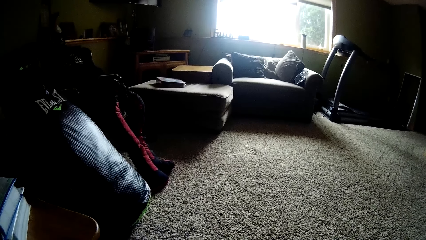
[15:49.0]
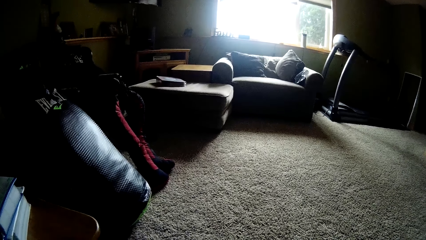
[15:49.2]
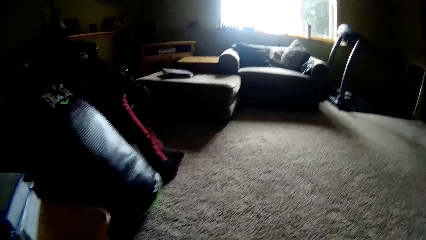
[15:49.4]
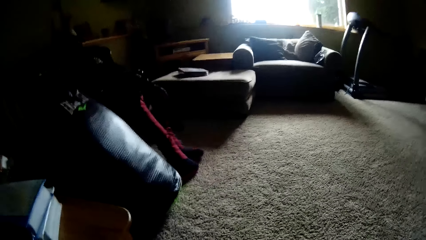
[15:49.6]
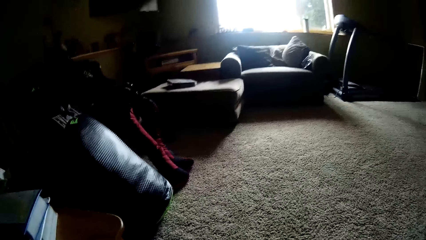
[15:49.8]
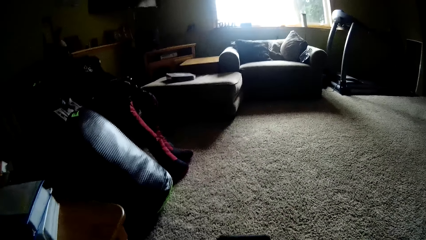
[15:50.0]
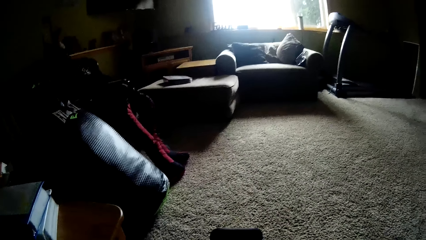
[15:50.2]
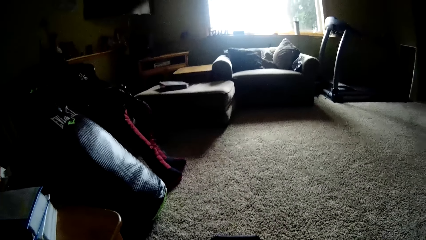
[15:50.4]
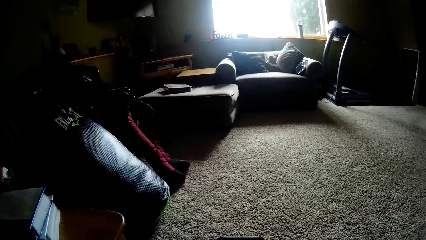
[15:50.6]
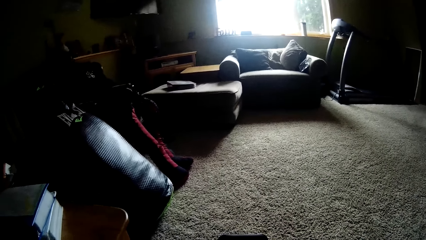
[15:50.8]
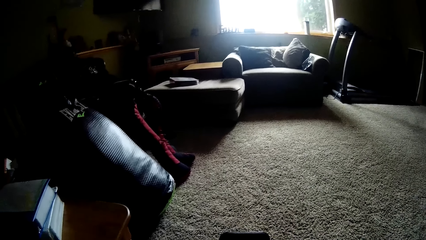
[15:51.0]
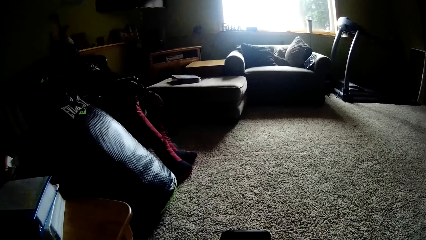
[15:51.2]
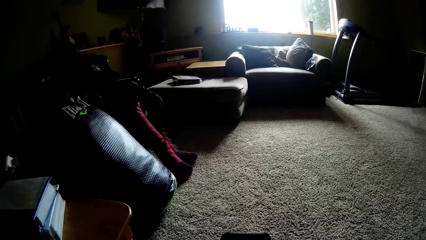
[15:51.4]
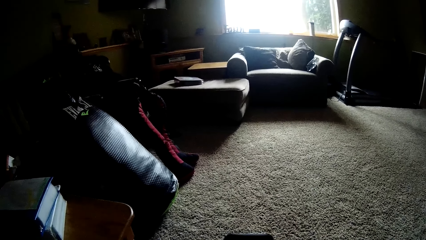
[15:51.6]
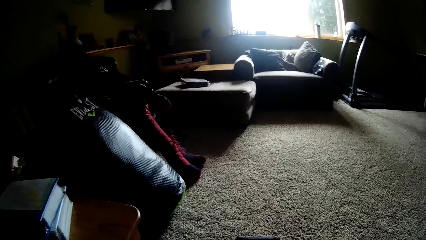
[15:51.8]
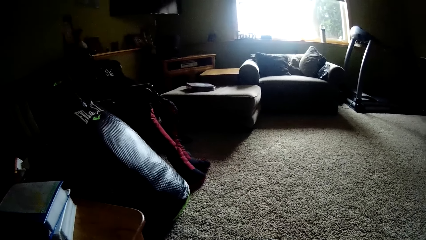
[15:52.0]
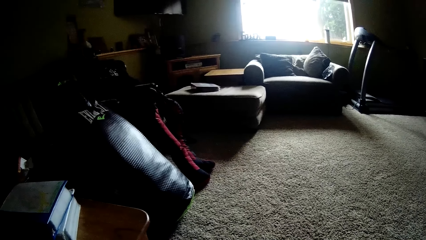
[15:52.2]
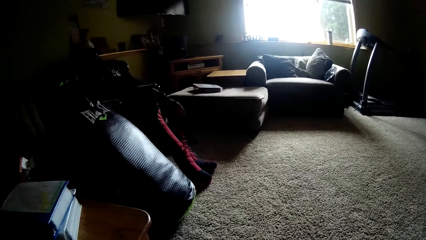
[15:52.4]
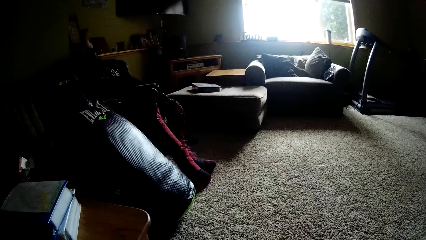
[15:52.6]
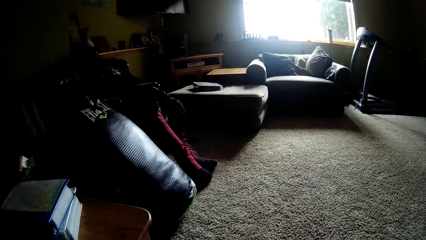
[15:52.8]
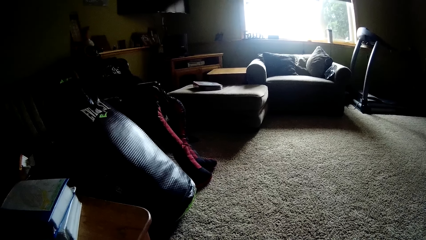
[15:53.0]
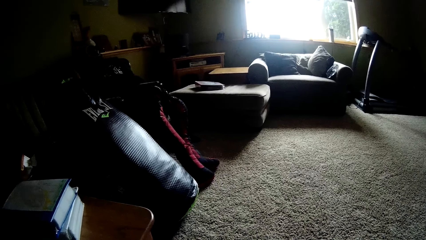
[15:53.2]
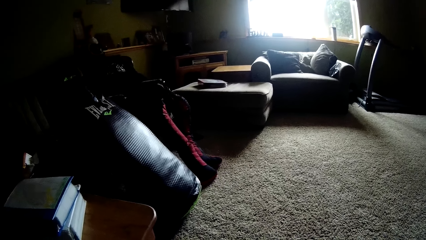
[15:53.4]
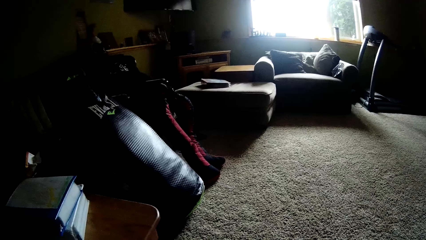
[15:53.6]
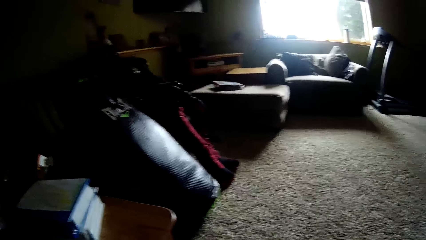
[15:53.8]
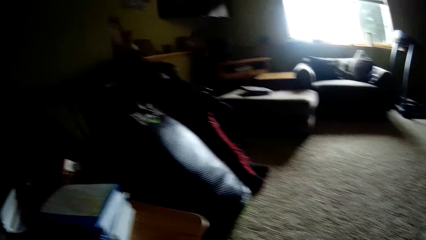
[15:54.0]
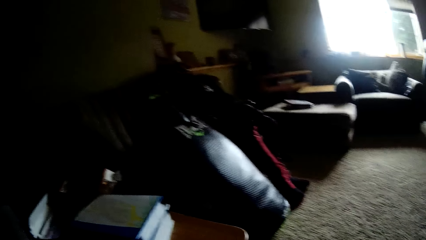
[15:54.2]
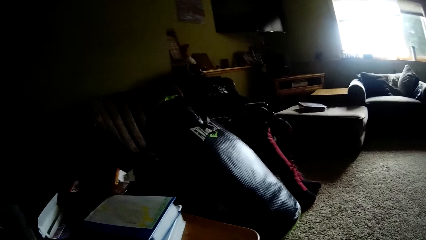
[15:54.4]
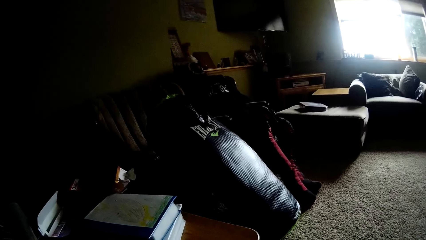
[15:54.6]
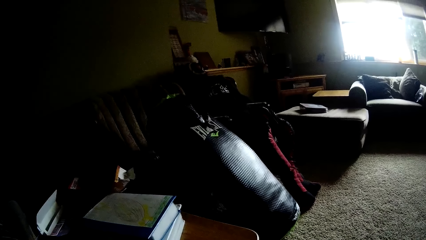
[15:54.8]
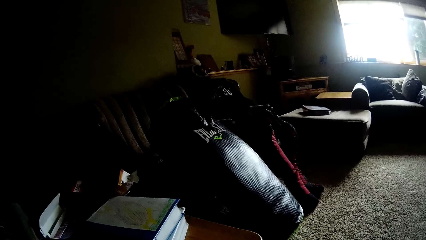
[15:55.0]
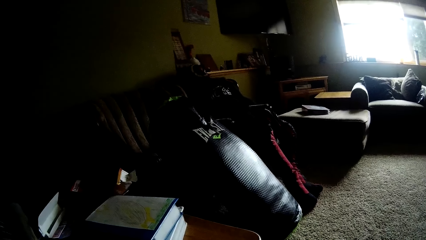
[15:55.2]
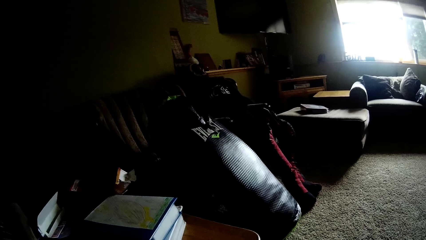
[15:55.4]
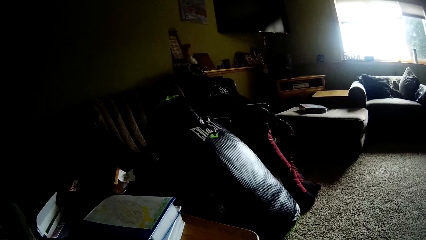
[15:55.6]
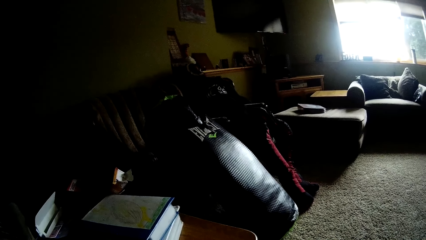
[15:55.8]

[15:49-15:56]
The camera wearer operates a phone. They look around the room.

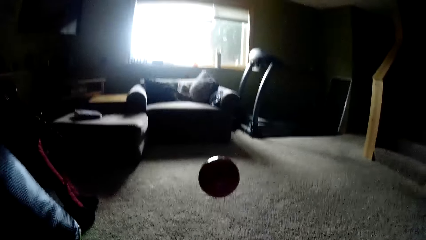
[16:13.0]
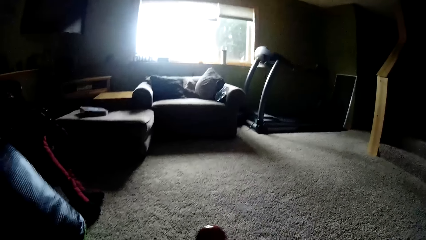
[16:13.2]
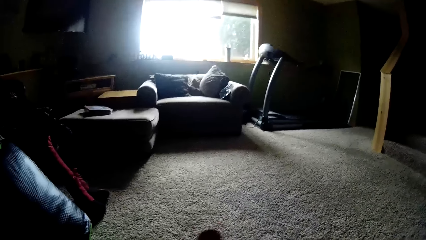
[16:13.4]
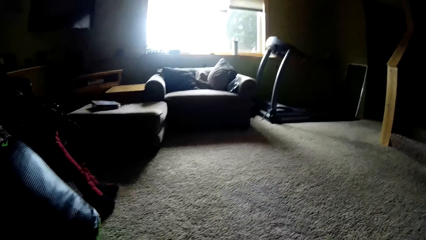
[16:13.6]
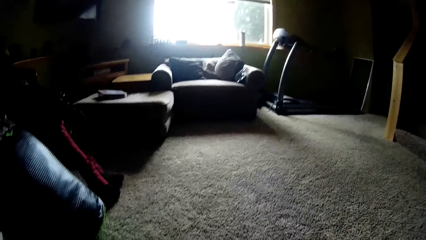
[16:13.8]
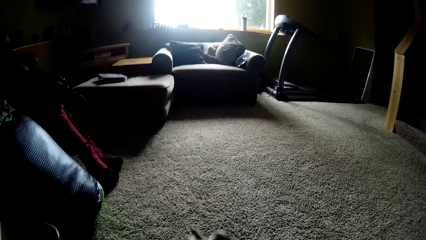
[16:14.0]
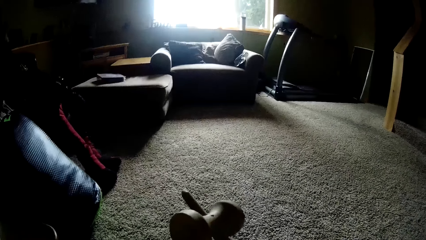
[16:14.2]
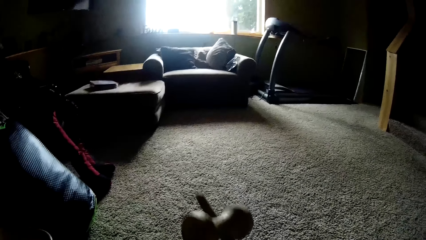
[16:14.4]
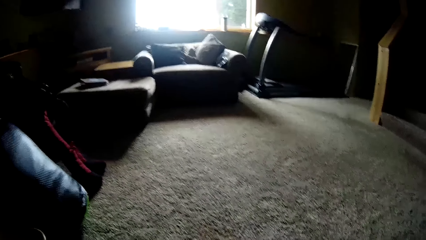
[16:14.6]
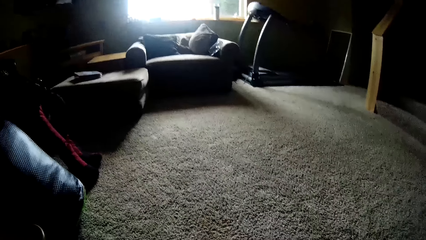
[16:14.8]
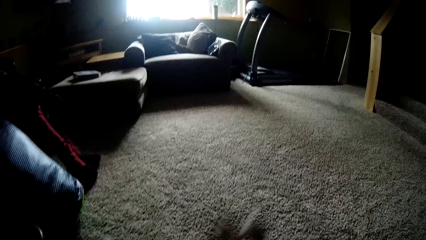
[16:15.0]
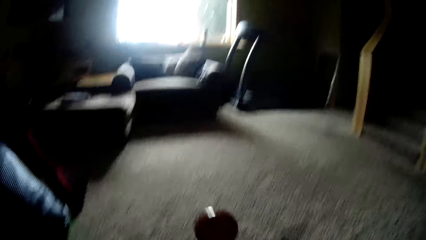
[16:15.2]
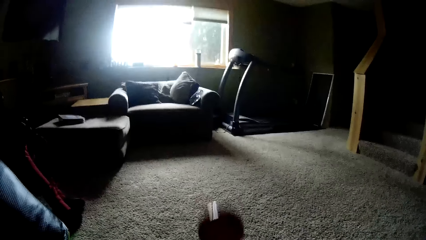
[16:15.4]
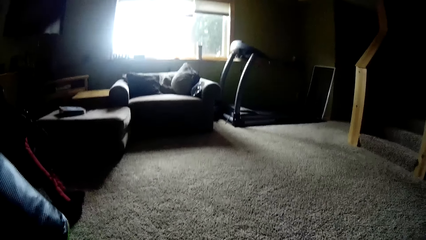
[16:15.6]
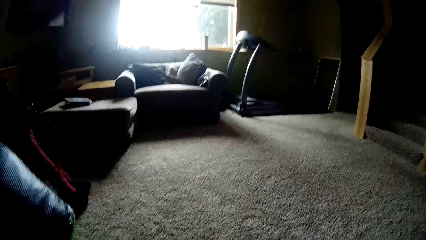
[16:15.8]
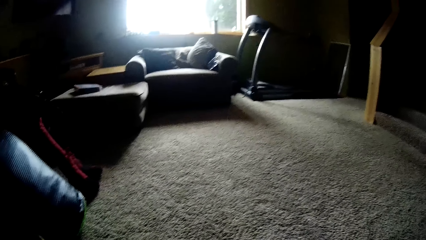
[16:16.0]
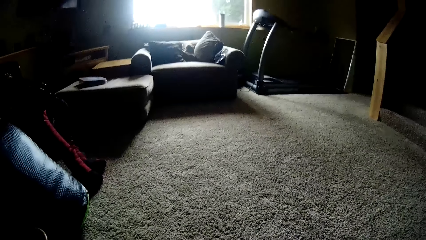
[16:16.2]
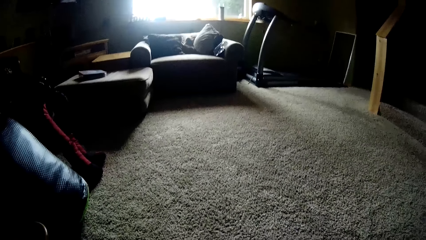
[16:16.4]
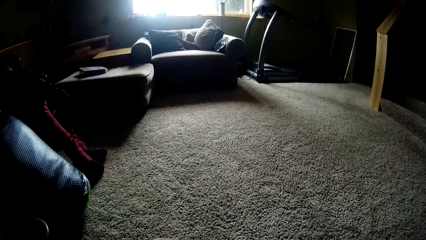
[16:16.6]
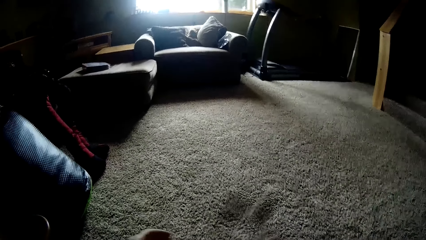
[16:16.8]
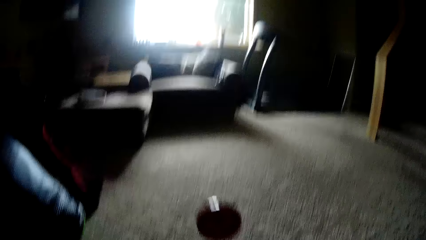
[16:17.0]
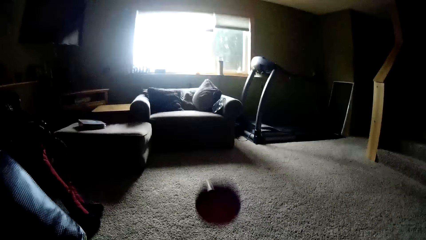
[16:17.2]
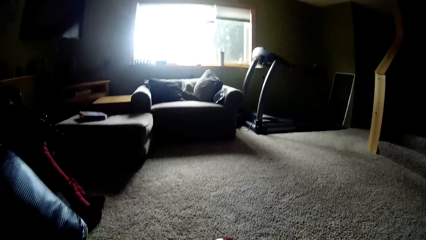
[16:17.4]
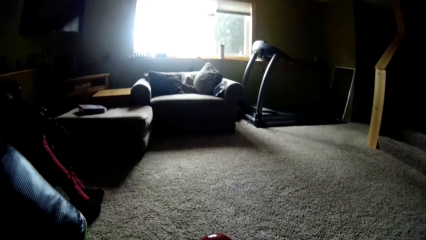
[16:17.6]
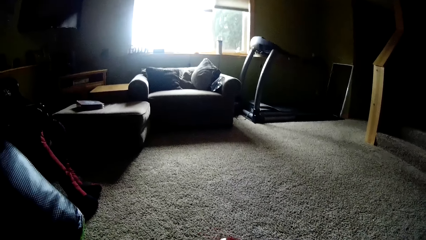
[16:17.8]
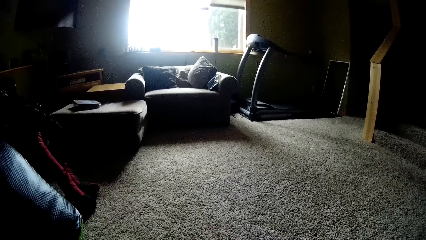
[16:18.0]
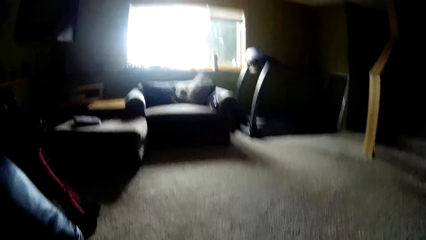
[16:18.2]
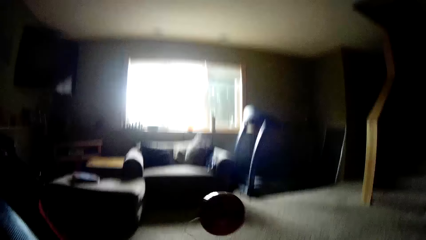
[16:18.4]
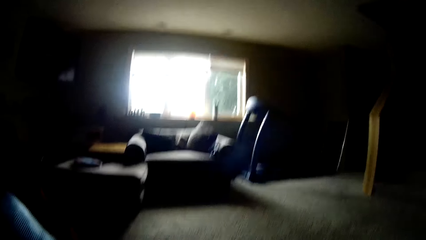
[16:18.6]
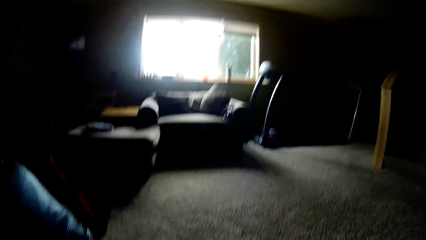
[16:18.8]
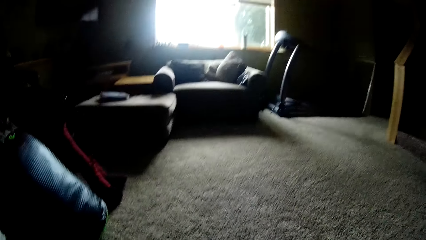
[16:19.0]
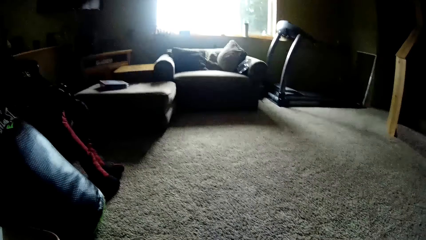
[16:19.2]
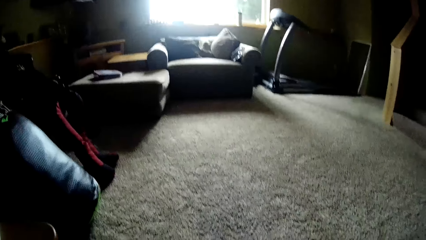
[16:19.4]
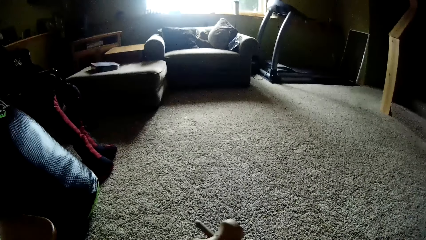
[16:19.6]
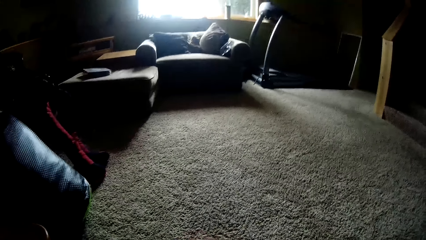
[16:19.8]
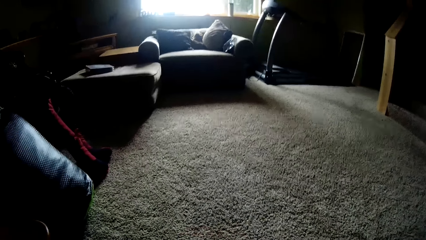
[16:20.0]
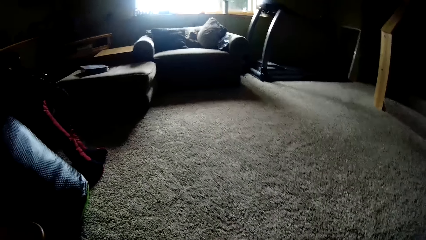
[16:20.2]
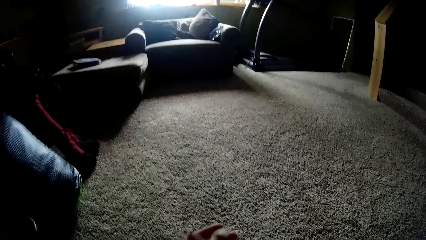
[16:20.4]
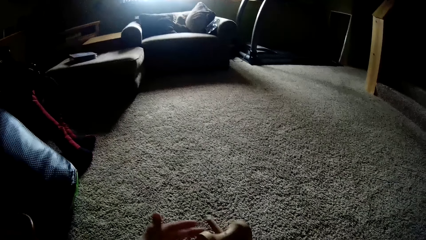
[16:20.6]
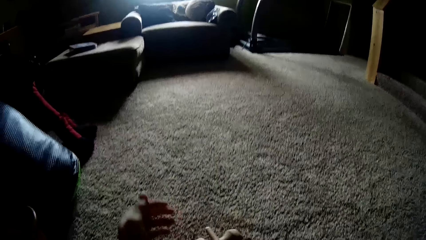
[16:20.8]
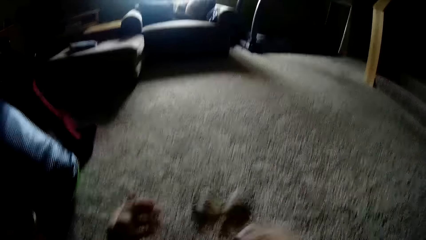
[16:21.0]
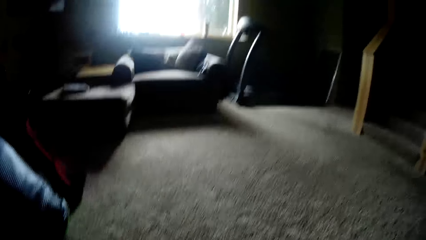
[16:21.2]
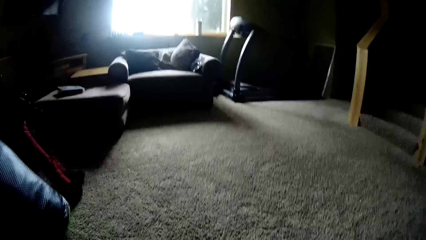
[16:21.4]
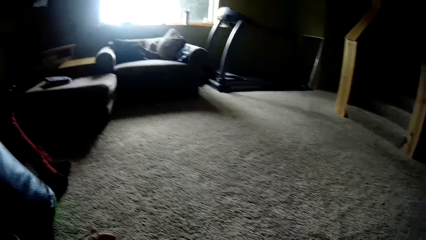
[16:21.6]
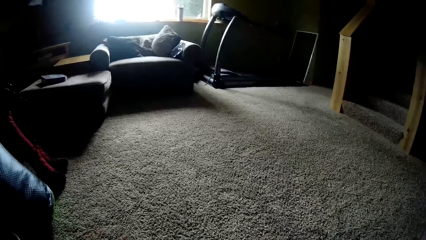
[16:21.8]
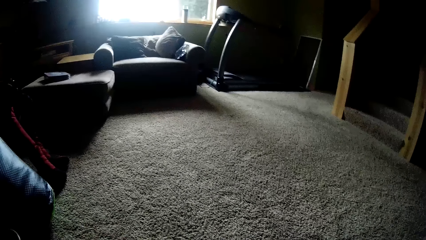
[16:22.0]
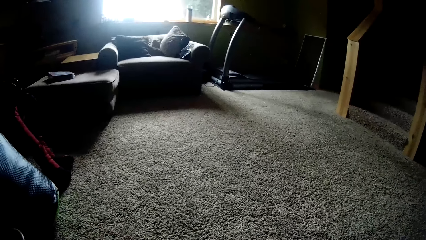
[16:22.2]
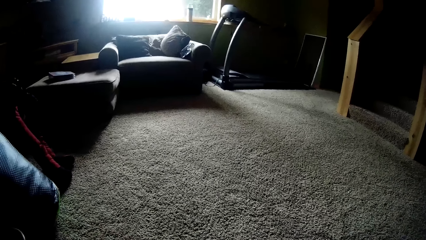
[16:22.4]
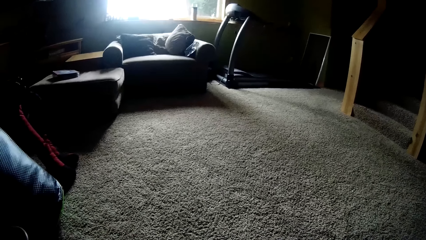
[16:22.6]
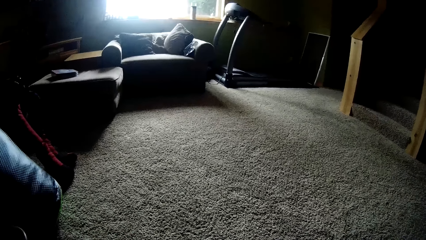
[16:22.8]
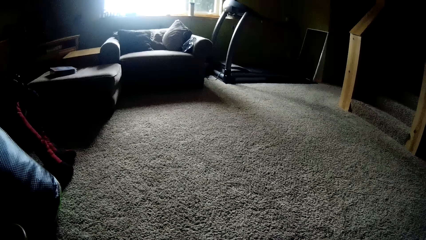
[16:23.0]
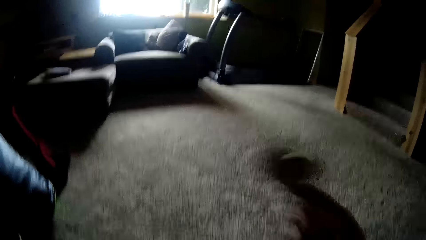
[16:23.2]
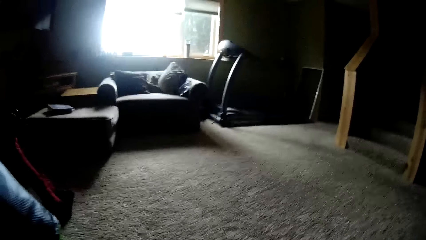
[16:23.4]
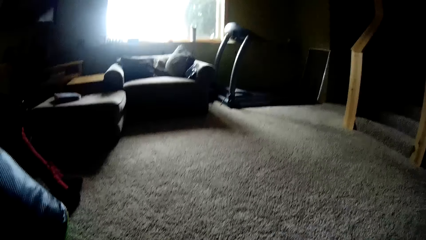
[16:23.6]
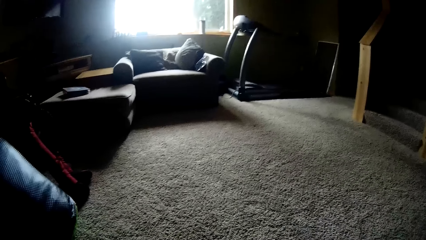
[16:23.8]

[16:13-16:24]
The camera wearer tosses a ball with a wooden tool with the right hand repeatedly. They touch a wooden kendama. They toss the ball up with the wooden tool with the right hand.
